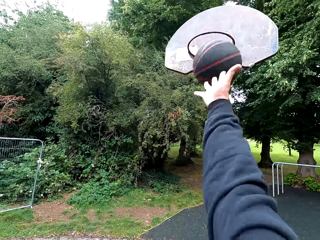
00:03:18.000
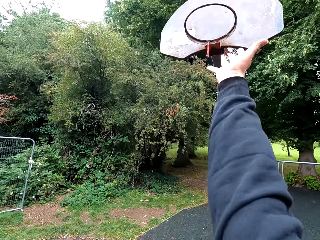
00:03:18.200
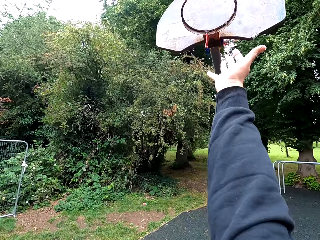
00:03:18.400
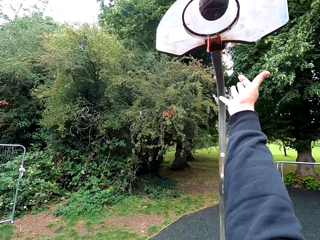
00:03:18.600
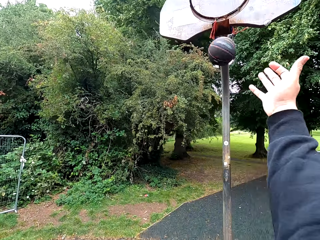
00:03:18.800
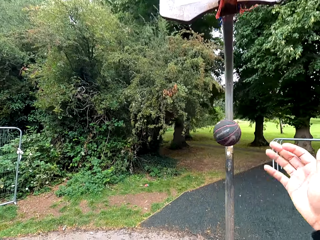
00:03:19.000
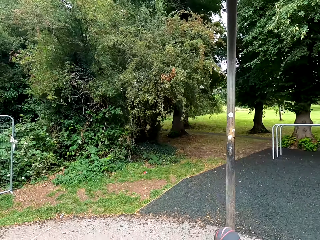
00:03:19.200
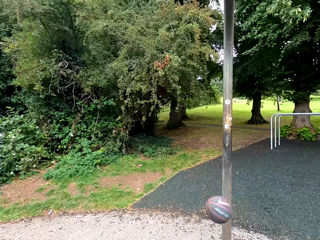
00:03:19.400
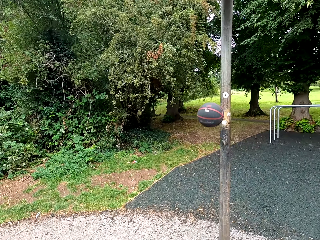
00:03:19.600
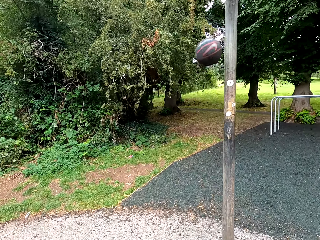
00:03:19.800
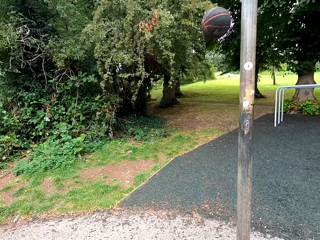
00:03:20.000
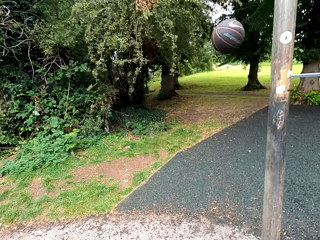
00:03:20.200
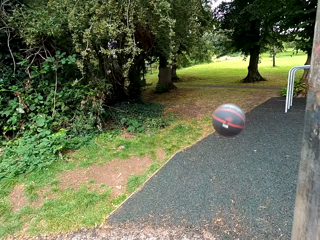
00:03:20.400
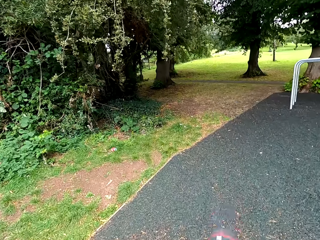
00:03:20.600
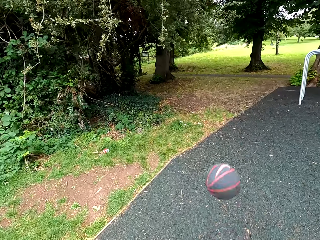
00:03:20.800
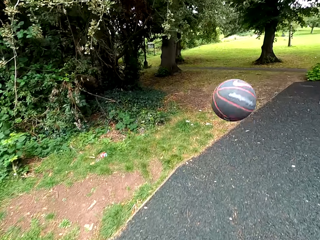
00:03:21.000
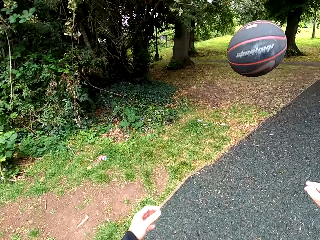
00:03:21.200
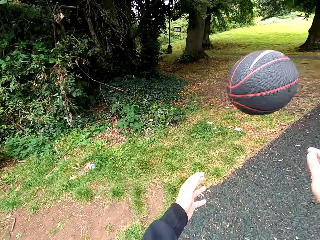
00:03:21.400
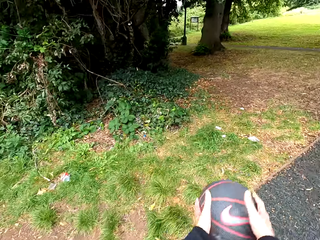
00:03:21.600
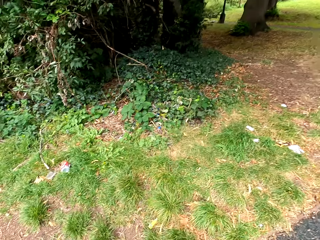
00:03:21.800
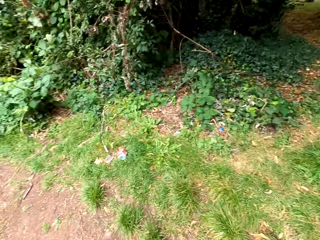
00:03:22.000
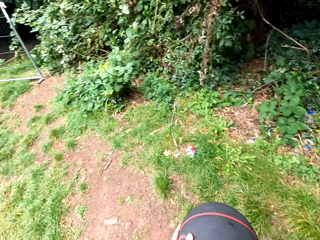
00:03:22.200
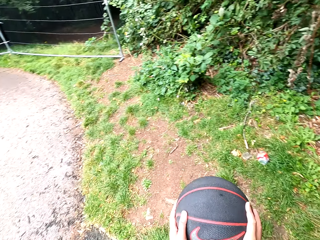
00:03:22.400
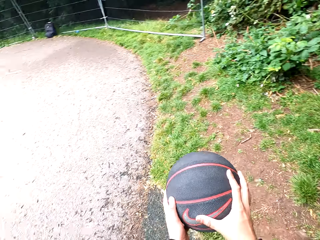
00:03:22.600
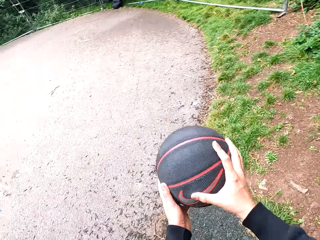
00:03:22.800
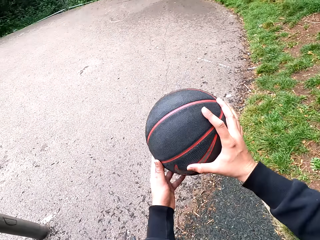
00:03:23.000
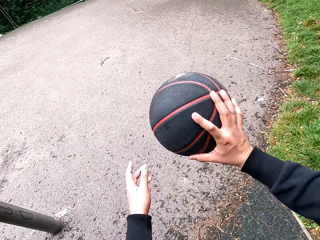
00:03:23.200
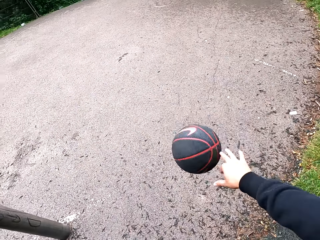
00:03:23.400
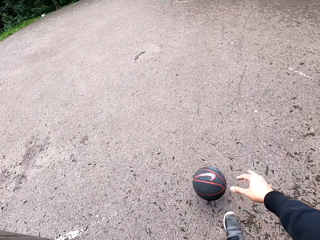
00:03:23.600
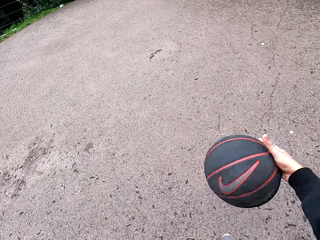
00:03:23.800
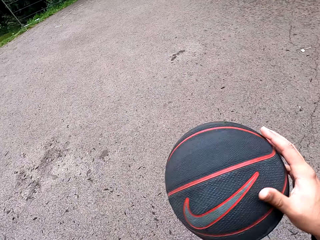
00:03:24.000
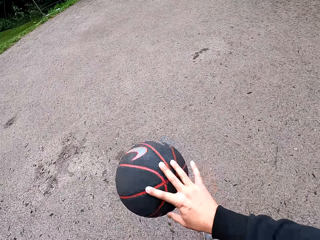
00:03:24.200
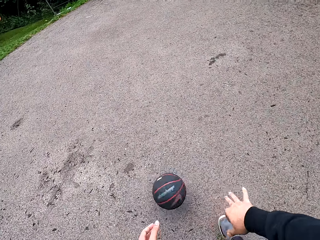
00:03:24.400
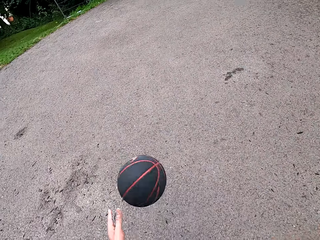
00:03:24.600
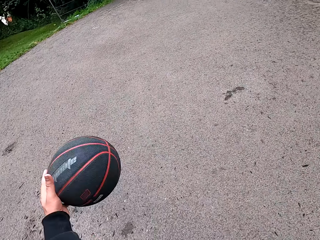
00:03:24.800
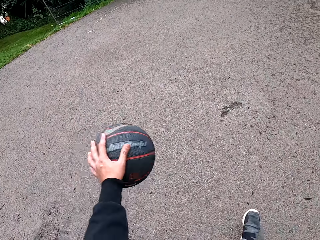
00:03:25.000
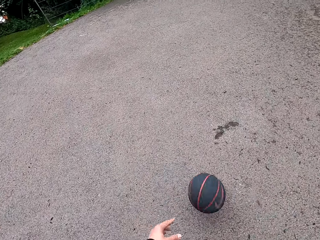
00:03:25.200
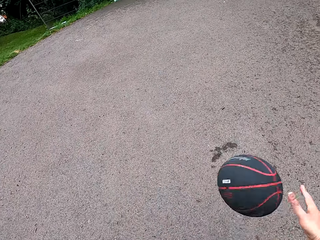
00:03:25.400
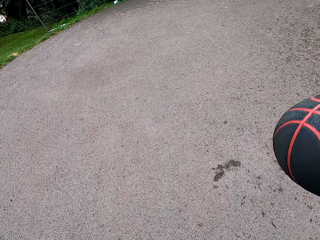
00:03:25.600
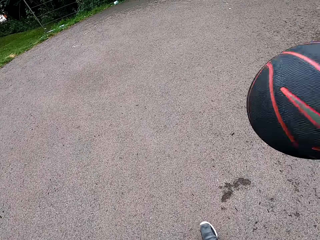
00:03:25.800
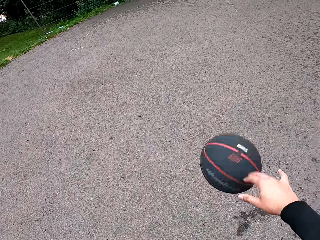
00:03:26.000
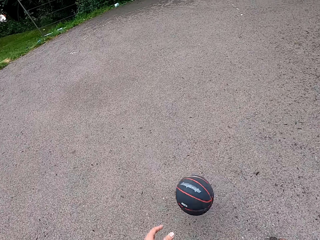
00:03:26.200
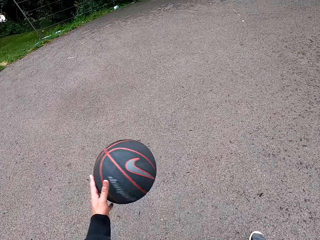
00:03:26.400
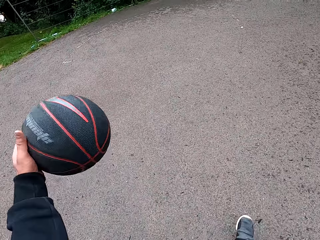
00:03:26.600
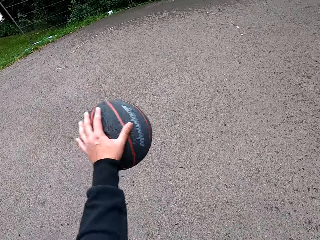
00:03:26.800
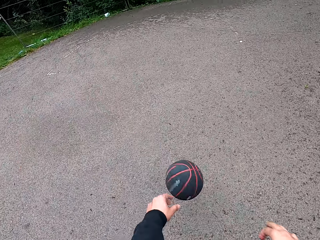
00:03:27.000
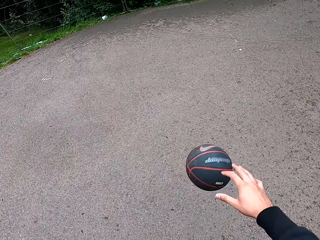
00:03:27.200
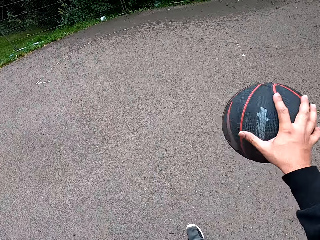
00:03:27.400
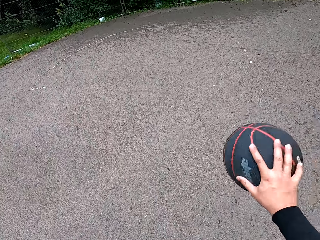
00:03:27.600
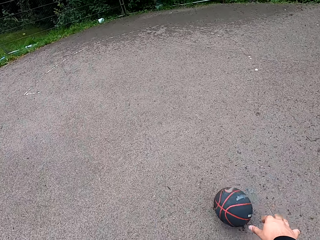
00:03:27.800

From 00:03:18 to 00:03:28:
The camera wearer holds the ball. They throw the ball in the goal post. They play basketball. They hold the ball. They walk to the playground. They play basketball.

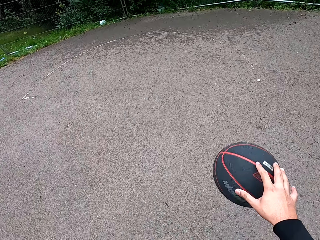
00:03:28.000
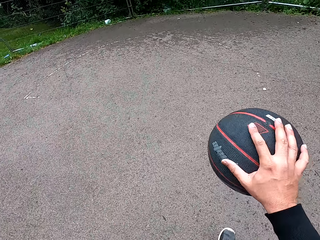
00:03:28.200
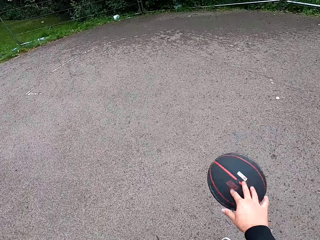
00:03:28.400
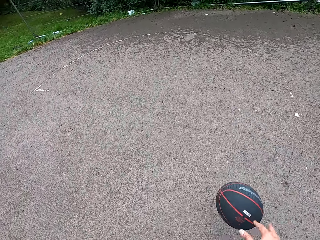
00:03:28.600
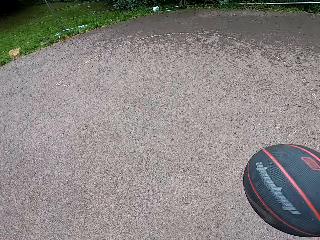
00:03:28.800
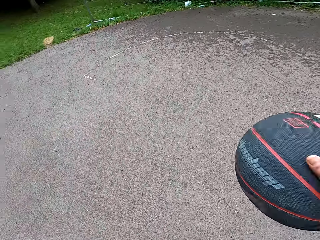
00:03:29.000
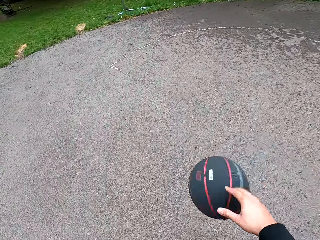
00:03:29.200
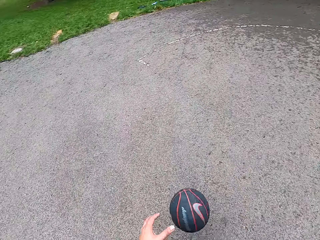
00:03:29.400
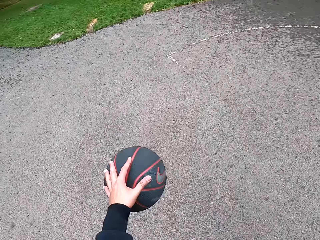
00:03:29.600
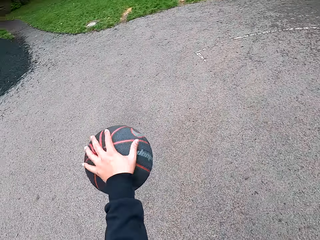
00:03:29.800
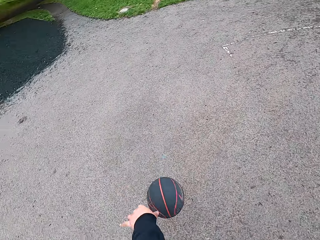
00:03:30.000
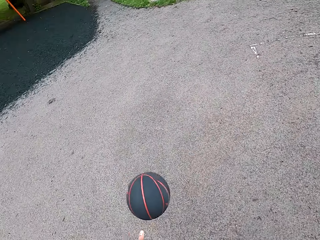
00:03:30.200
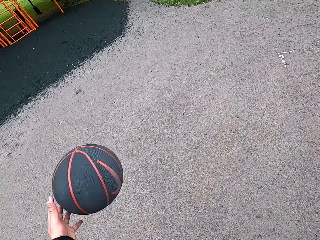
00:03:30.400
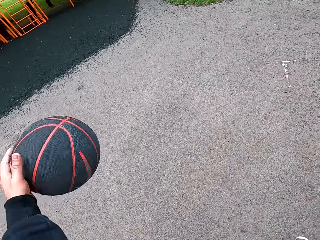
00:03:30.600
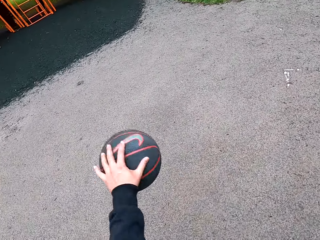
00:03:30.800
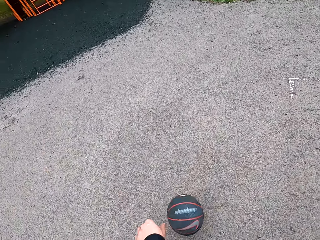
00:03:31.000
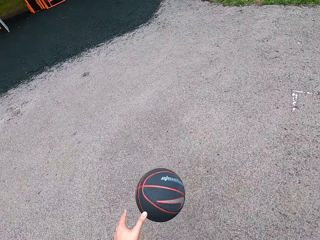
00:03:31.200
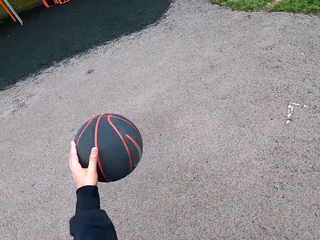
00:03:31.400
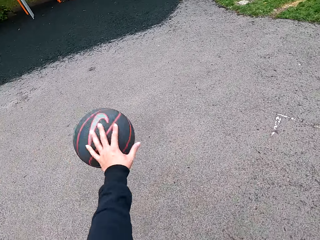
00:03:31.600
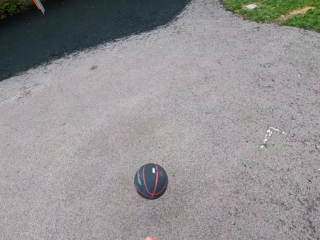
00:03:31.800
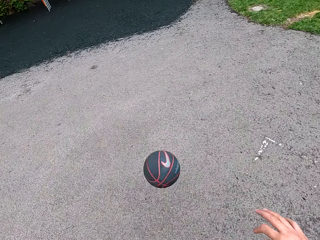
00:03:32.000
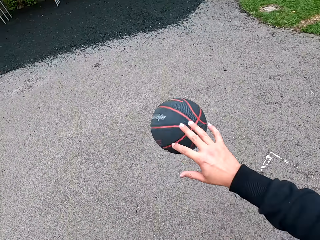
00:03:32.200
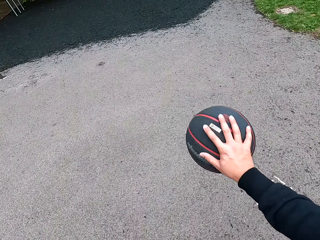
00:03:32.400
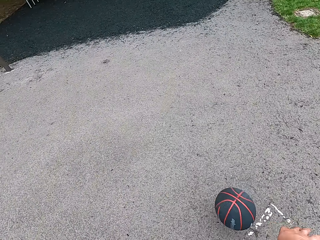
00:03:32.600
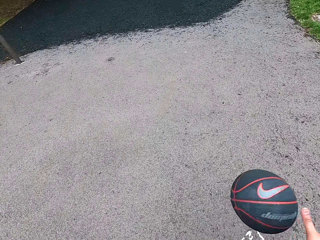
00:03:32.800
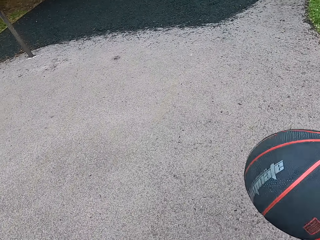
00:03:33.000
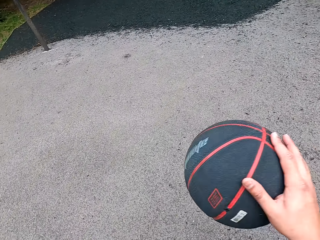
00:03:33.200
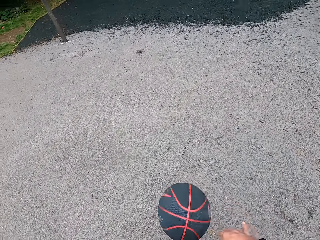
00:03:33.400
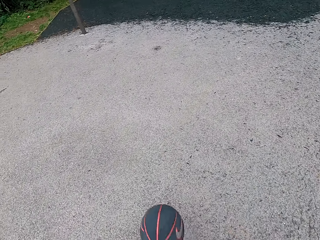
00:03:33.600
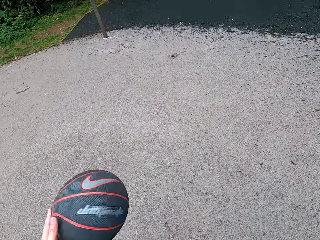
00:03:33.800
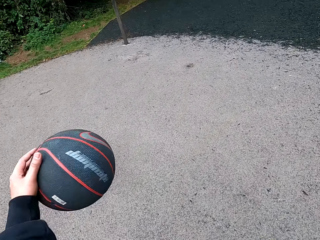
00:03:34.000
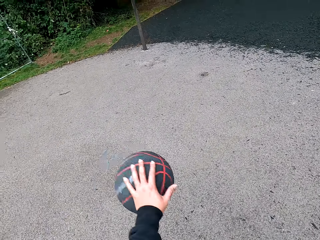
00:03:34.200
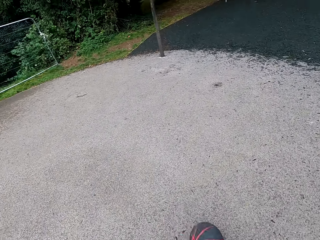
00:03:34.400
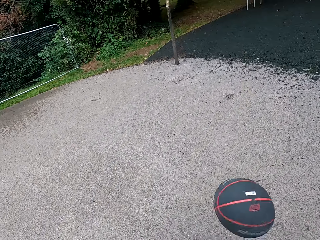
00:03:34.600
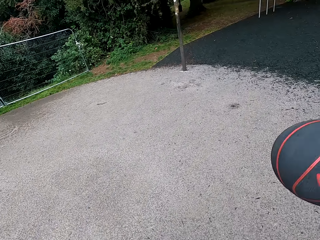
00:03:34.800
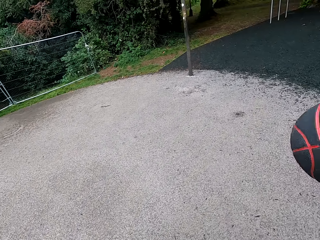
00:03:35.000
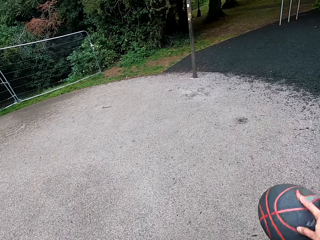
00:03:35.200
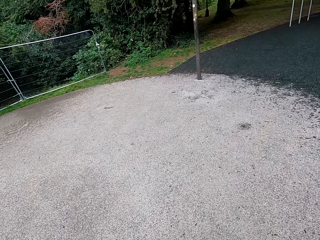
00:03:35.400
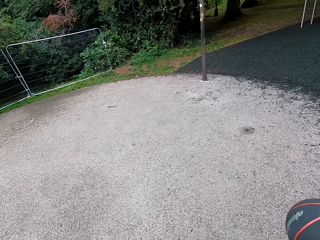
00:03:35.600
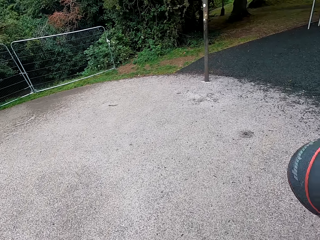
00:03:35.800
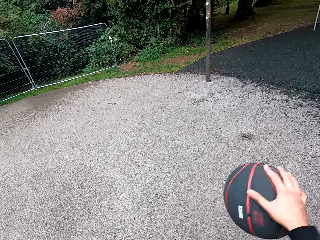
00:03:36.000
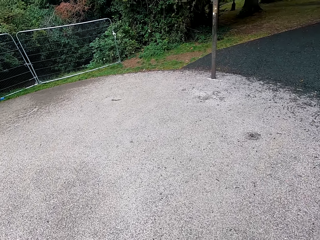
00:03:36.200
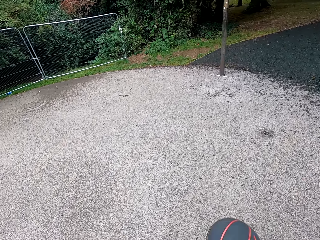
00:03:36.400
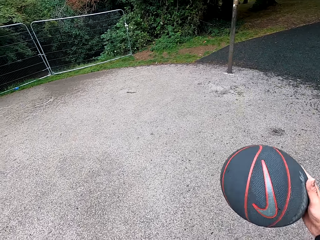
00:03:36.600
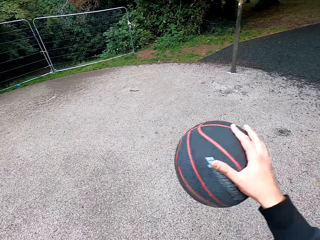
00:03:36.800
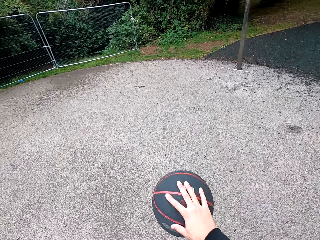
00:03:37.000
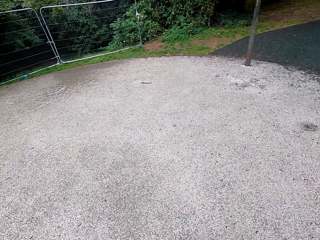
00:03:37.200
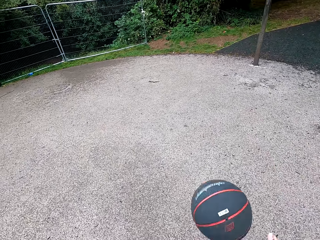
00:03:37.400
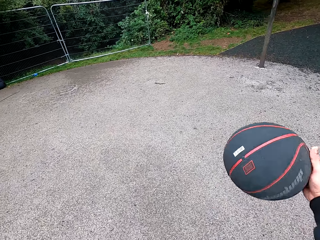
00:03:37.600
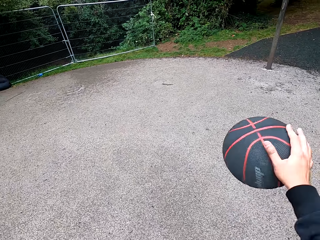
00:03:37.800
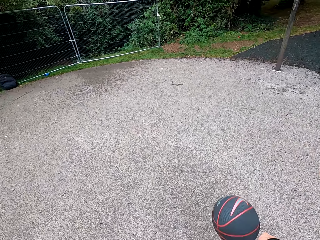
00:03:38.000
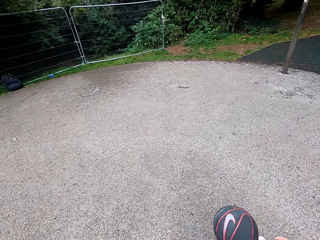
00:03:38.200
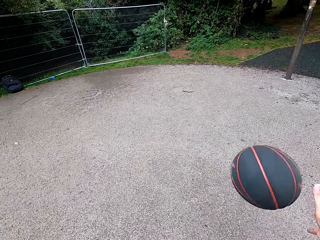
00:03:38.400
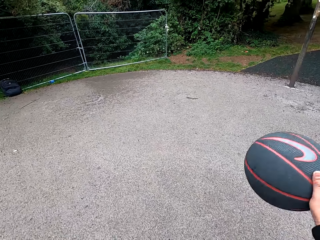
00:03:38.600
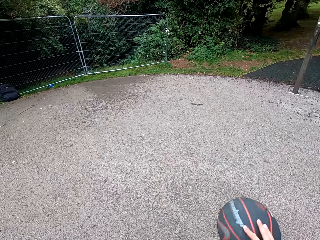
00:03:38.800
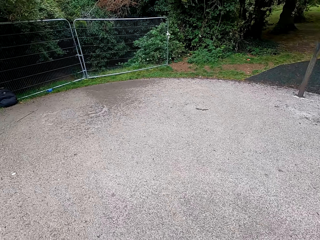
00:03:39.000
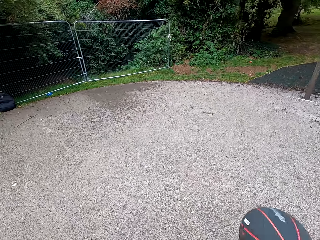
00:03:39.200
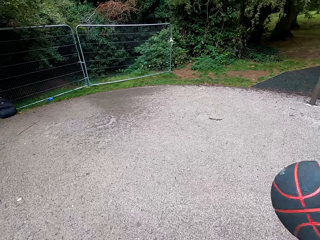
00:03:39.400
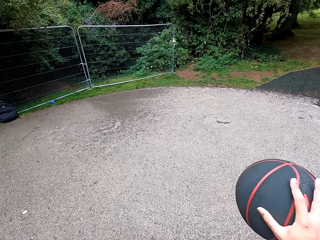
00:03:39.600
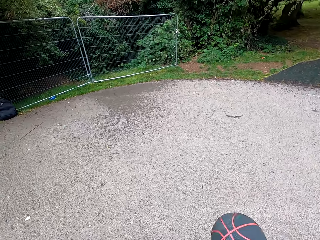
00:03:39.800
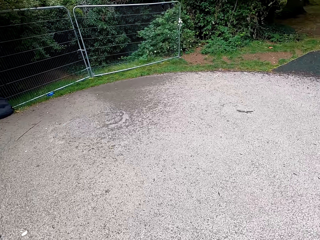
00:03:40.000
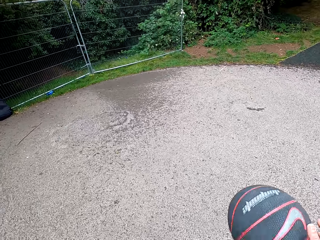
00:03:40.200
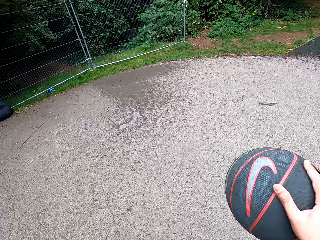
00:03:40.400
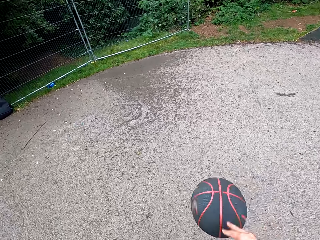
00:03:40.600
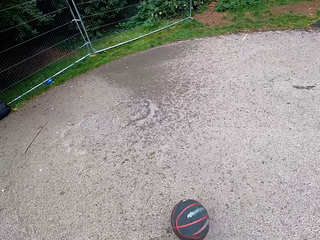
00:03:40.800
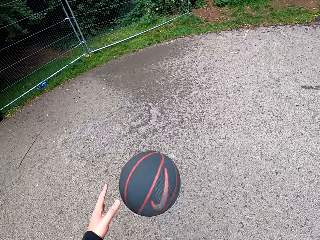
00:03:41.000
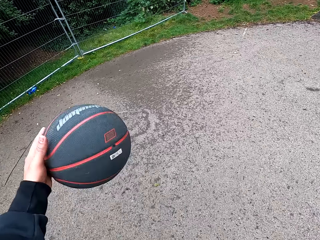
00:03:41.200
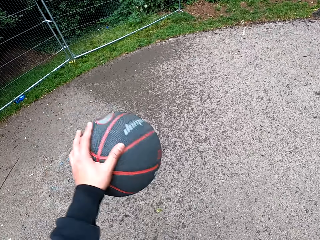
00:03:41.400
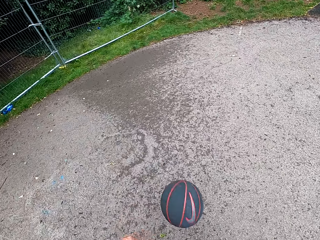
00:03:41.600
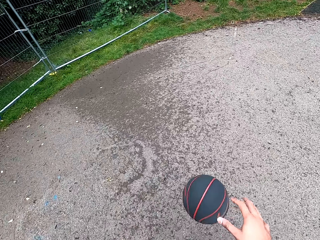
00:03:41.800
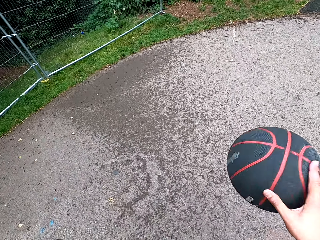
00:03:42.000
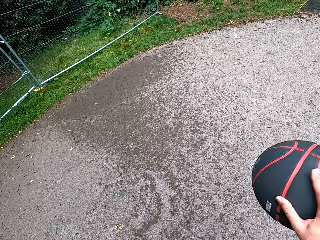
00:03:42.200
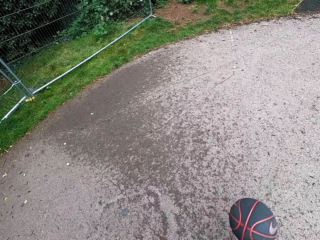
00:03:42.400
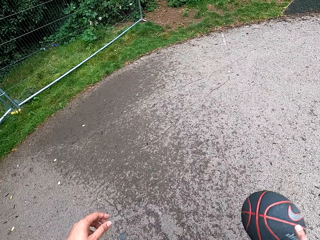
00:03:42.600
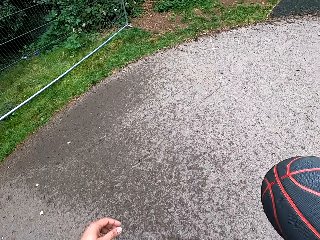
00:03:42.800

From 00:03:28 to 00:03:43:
The camera wearer plays basketball.
